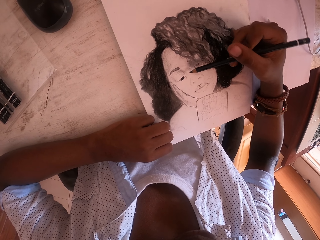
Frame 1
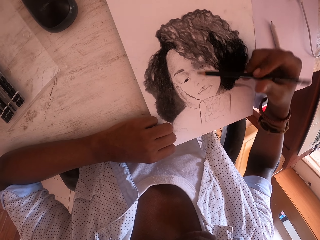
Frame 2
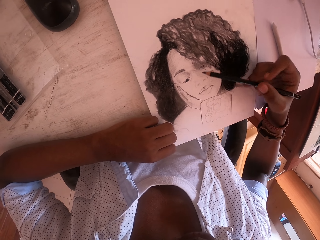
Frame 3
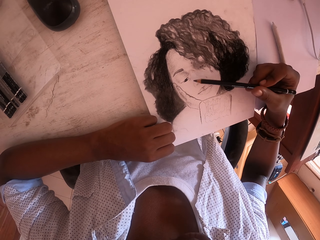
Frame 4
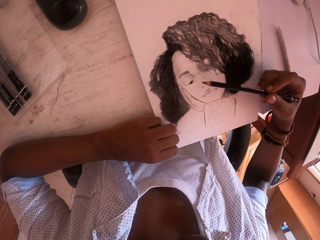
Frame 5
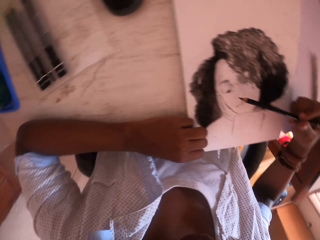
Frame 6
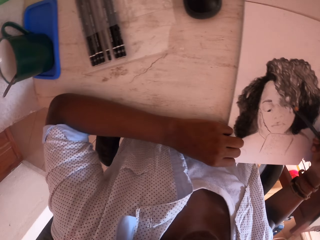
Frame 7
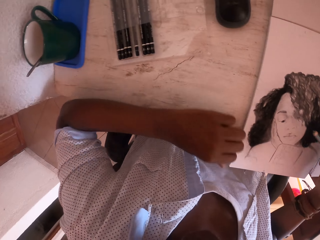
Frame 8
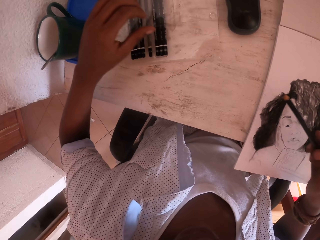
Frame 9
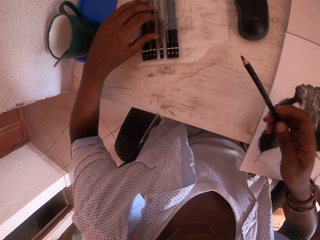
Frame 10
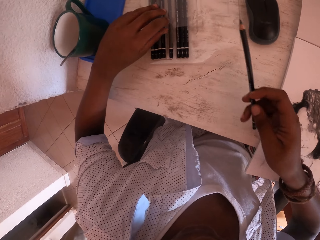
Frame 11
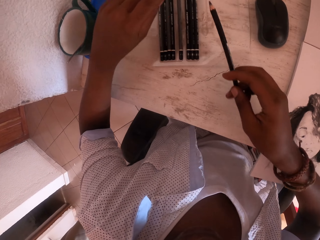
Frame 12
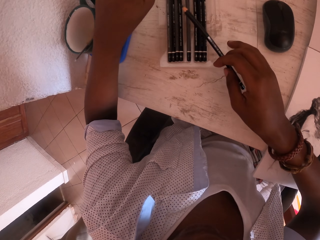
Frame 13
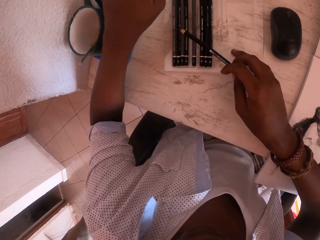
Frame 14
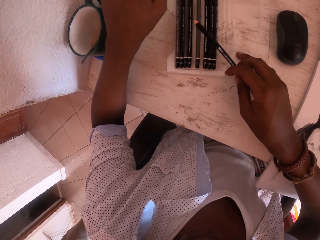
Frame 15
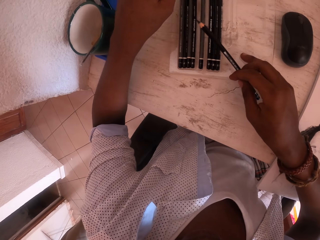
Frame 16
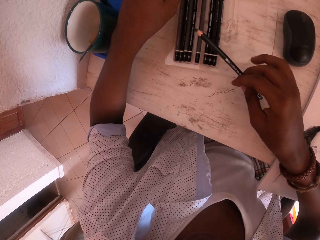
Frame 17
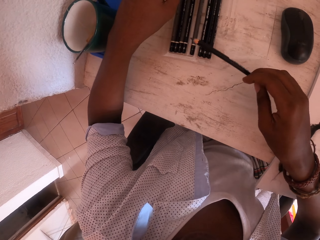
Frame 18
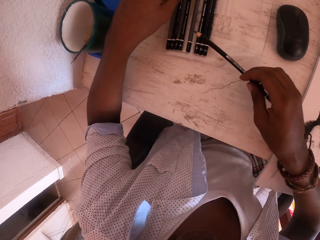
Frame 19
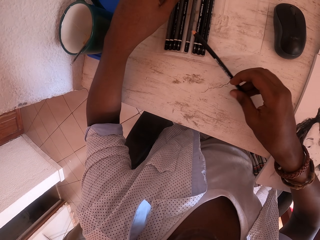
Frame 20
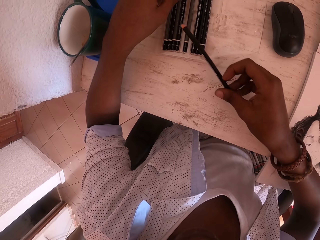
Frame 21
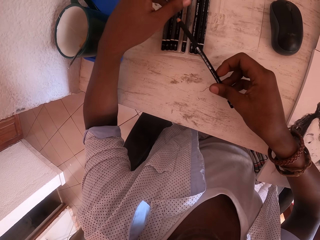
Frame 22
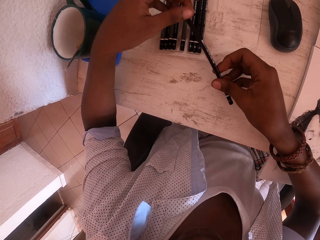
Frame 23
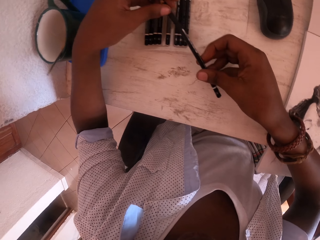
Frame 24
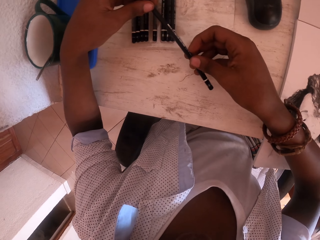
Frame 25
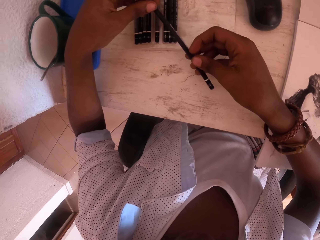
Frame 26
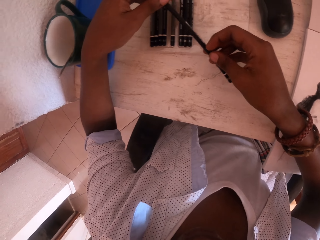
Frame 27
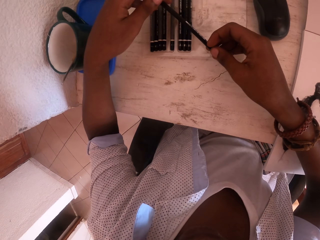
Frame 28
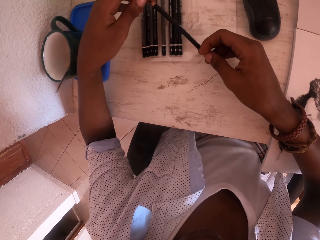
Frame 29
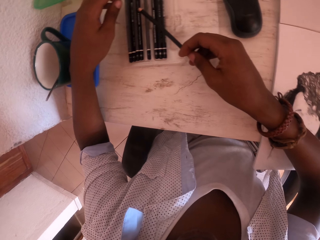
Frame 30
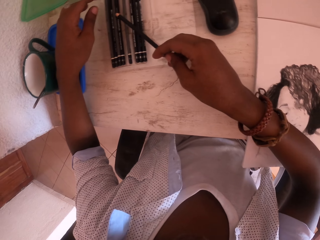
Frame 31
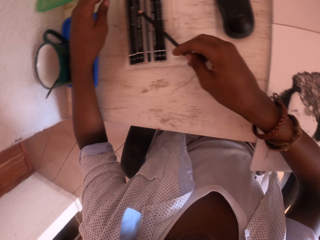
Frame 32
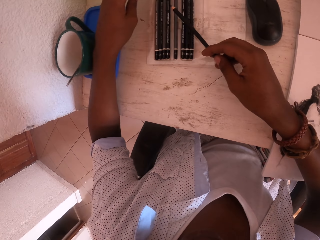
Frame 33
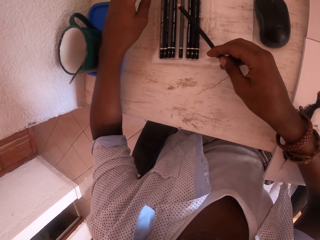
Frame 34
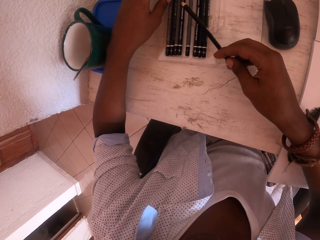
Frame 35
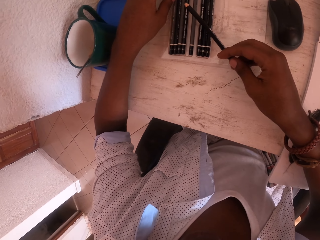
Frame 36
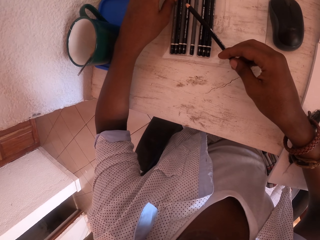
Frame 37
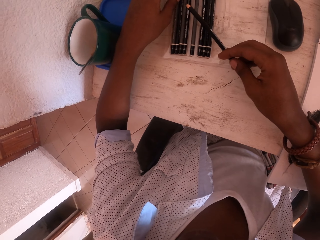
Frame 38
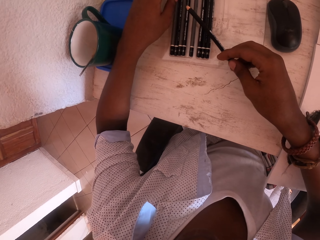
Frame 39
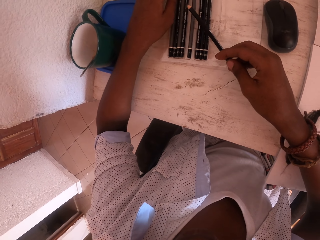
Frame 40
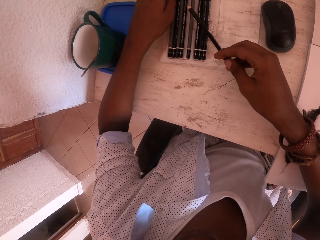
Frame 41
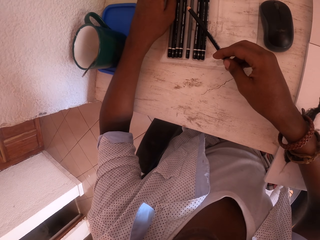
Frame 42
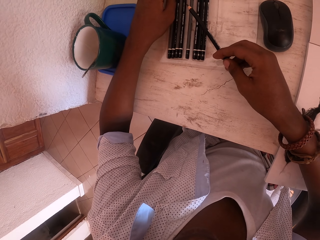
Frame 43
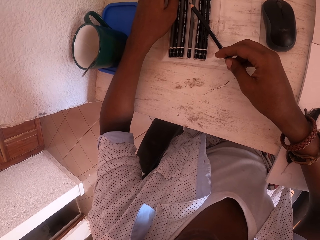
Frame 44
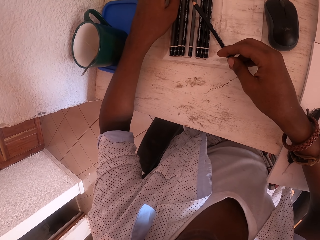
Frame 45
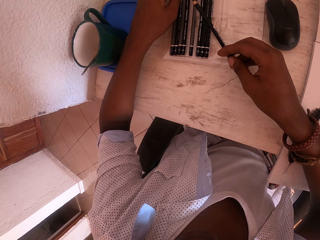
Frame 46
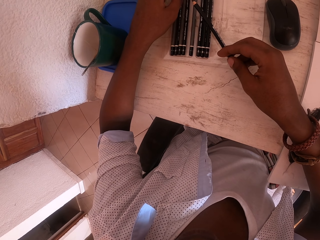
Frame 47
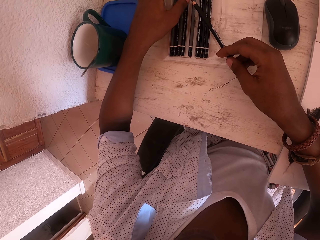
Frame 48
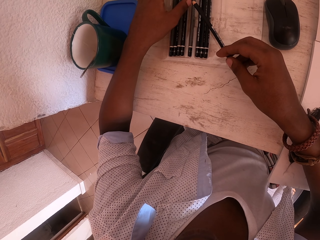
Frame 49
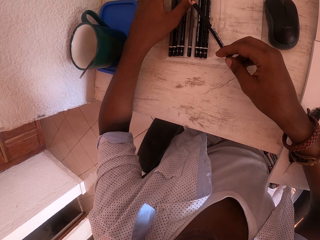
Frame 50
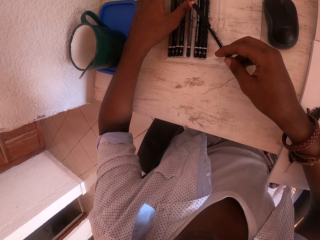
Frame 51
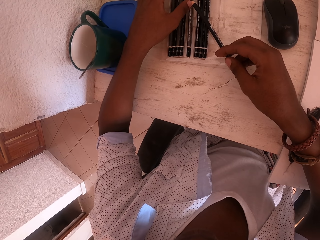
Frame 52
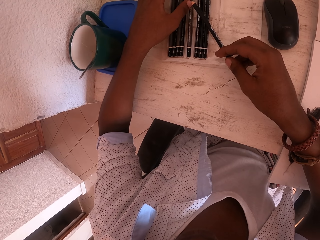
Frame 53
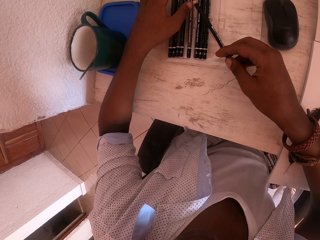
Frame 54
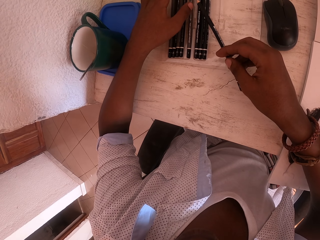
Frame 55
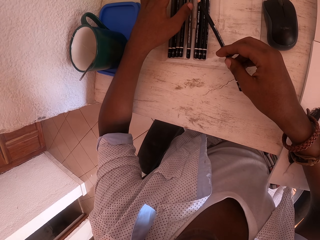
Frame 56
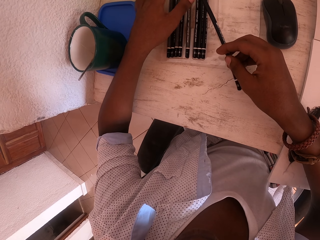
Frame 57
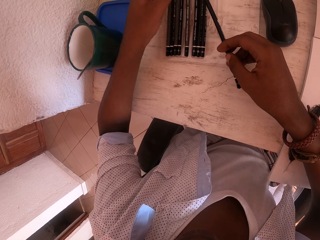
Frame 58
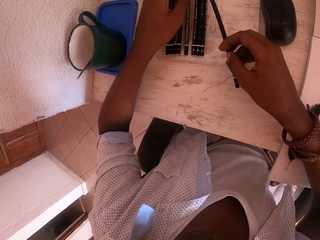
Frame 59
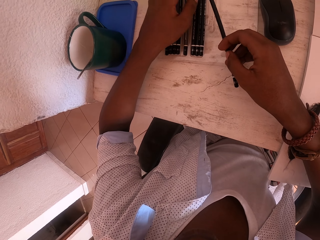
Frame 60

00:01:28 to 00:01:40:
The camera wearer looks around. They stretch the left hand. They remove the pencil in the wrap. They hold the packet with the left hand. They hold the pencil with both hands. They look around.

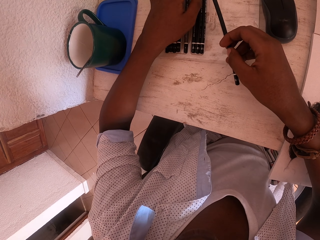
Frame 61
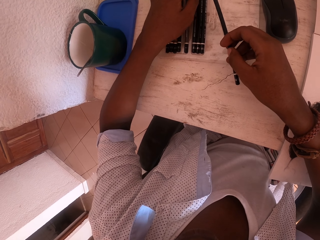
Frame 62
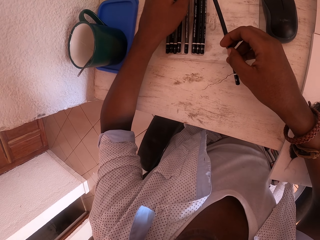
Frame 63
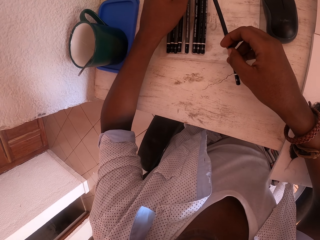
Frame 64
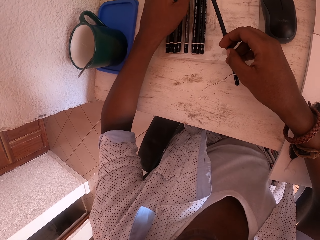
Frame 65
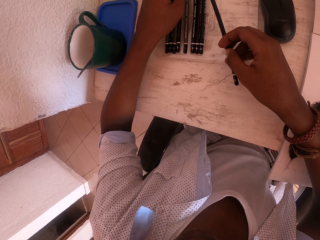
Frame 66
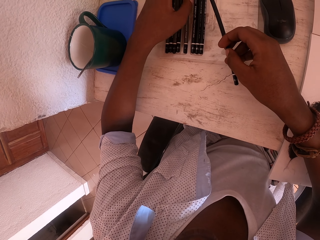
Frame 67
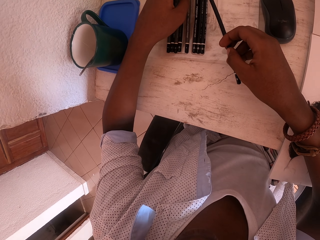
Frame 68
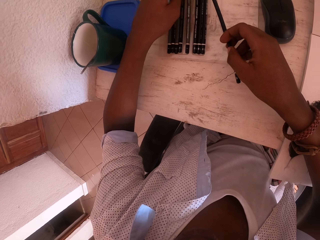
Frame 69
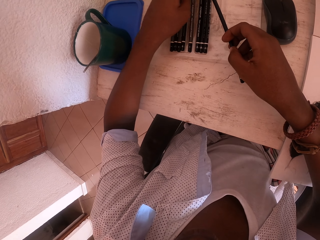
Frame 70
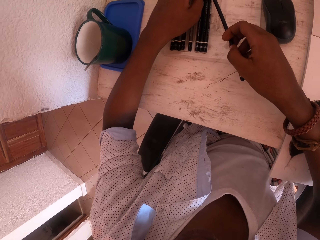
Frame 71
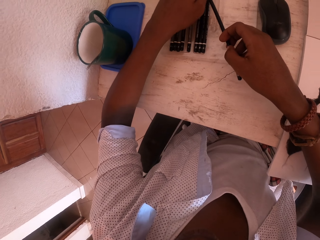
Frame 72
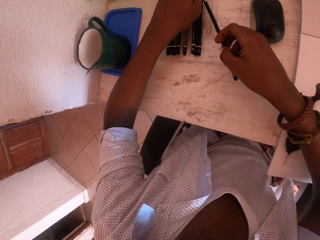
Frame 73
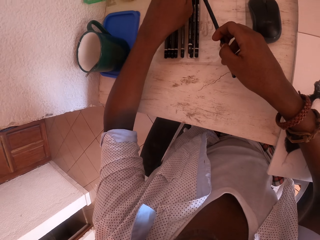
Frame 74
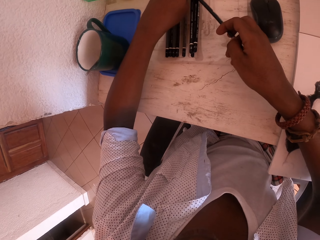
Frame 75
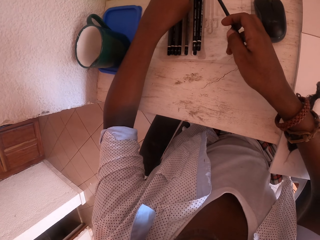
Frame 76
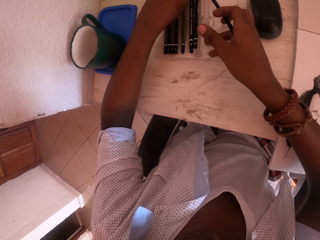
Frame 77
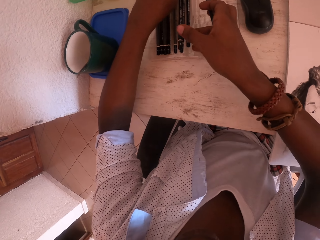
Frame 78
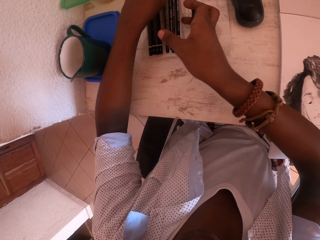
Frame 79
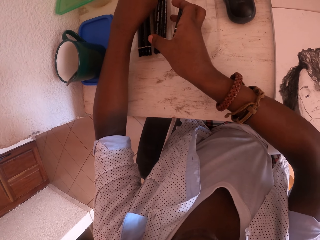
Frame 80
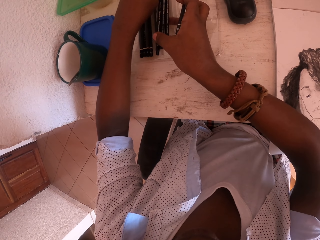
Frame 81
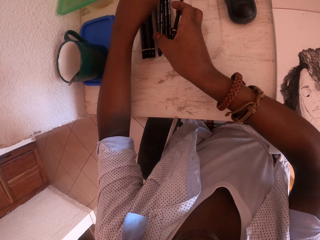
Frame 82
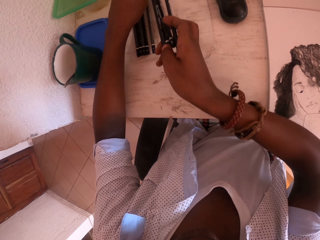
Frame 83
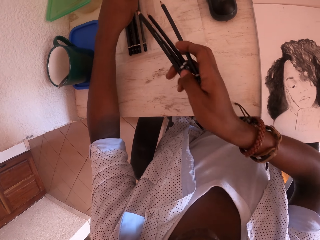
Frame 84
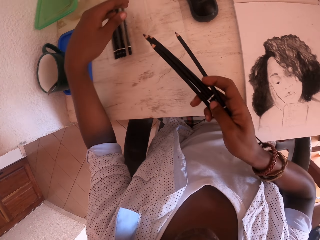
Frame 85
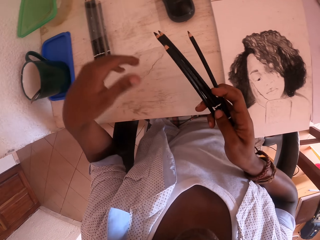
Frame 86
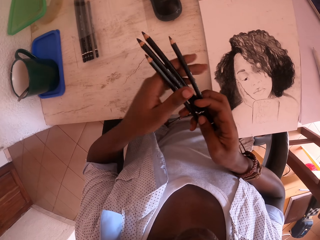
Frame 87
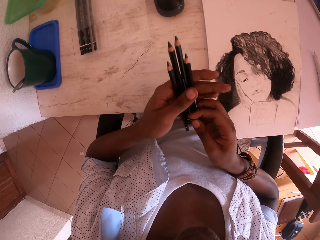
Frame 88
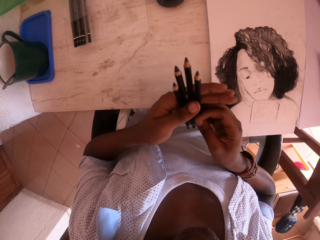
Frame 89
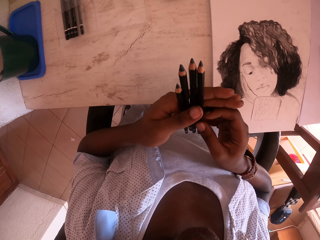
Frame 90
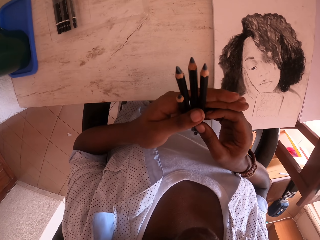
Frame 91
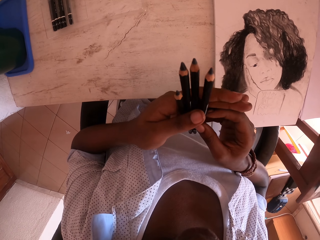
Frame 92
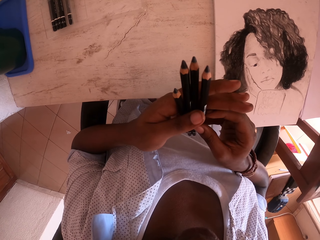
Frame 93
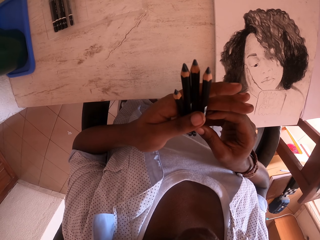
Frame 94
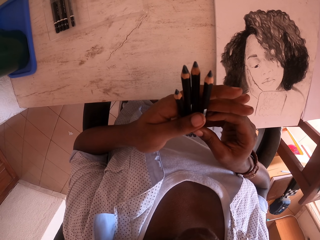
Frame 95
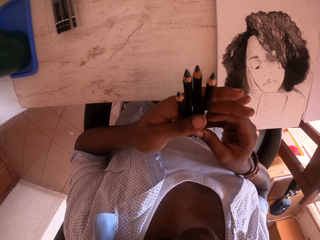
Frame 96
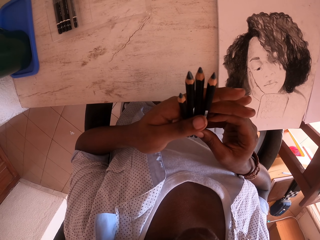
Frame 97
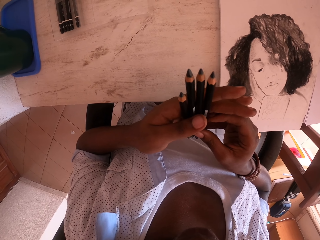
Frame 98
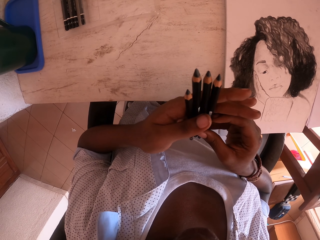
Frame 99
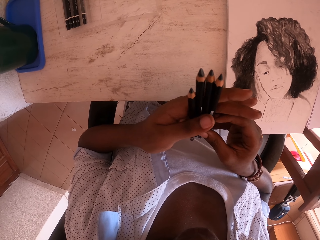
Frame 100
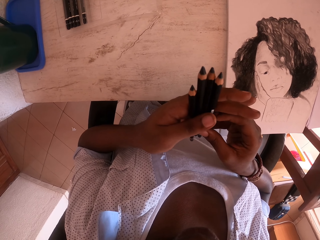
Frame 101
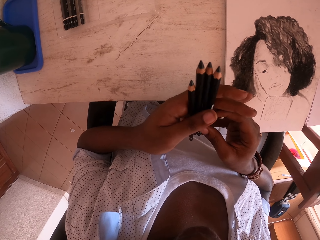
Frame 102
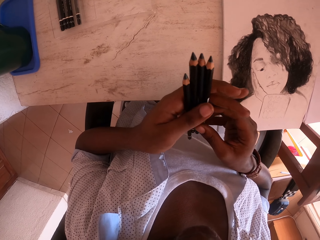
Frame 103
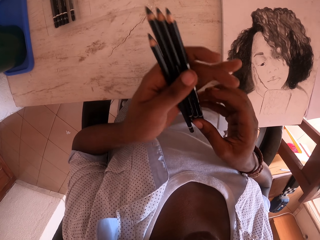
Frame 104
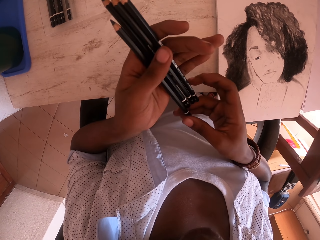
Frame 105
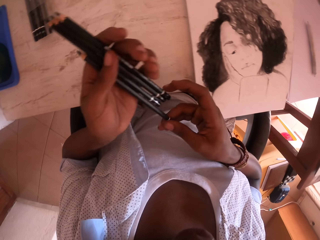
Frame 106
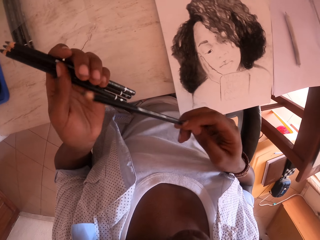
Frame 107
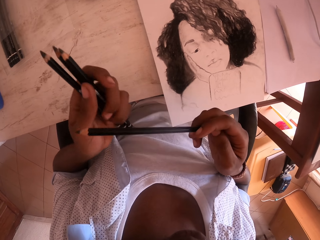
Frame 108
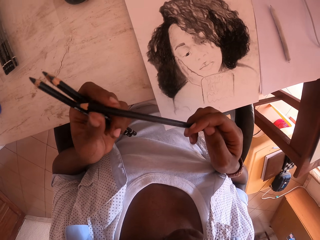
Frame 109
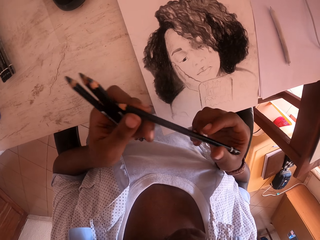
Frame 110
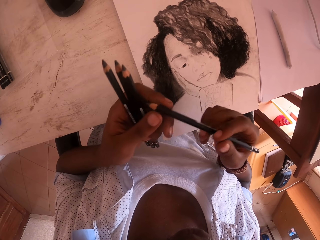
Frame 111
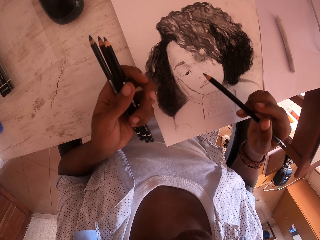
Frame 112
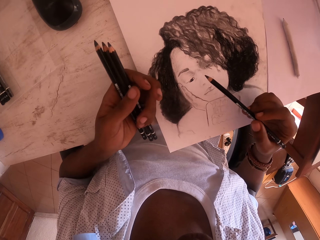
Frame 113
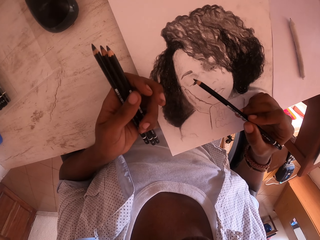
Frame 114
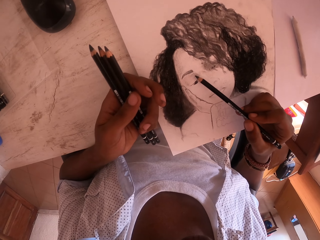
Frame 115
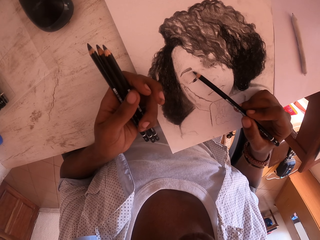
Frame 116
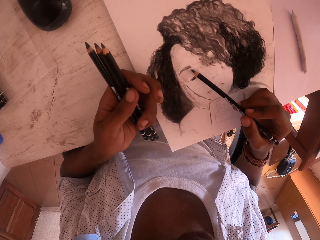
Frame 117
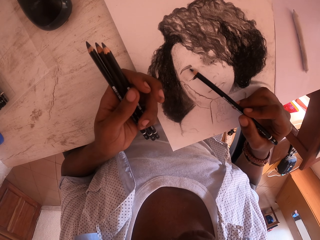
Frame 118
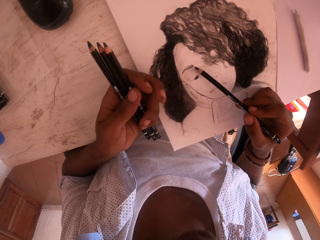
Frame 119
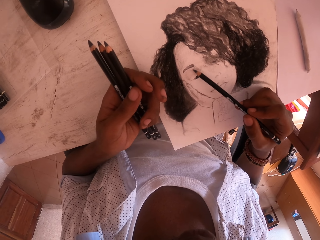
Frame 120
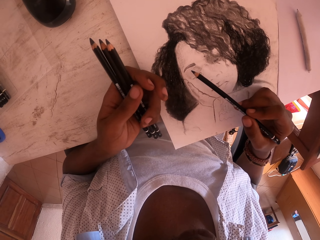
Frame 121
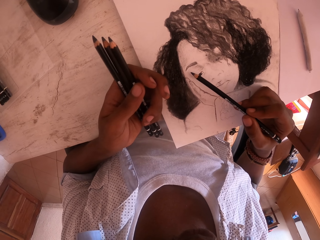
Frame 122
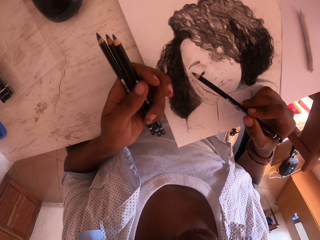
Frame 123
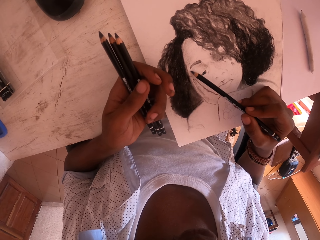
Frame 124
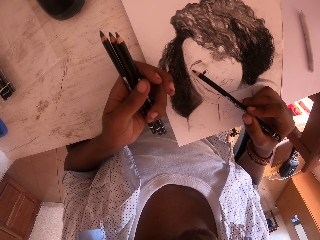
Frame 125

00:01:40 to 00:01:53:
The camera wearer picks the pencils with the right hand. They hold the pencils in both hands. They stare at the pencils. They pull a pencil with the right hand. They hold the pencil with both hands. They color the drawing. They draw with the pencil in the right hand.
